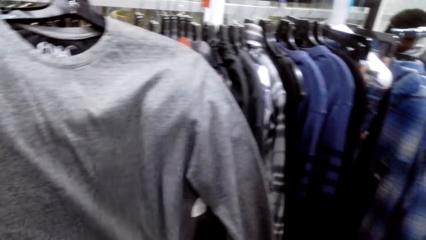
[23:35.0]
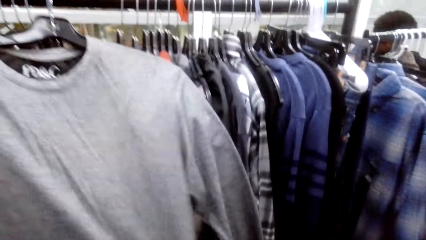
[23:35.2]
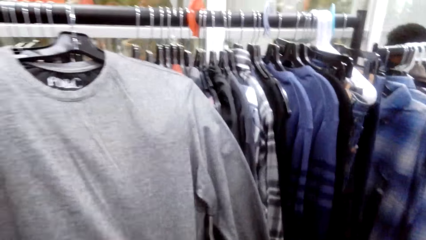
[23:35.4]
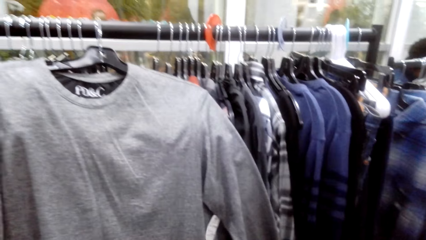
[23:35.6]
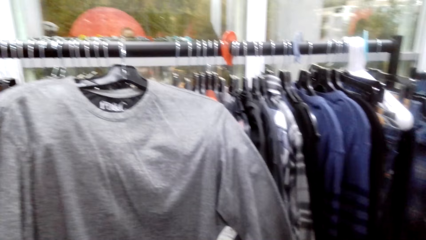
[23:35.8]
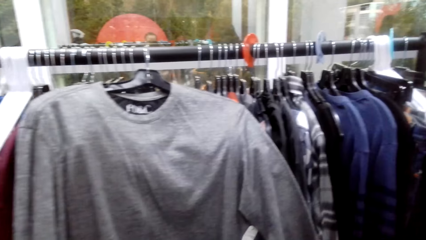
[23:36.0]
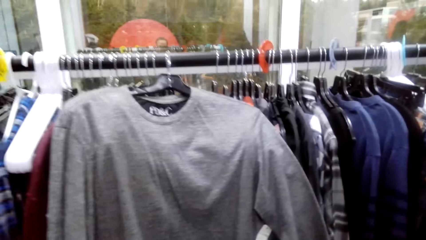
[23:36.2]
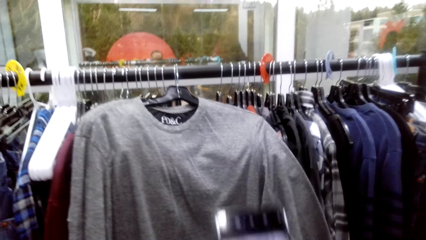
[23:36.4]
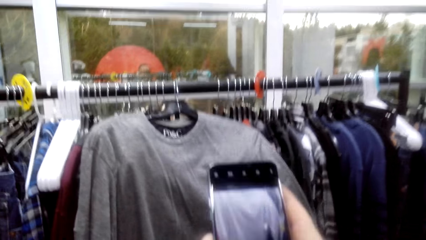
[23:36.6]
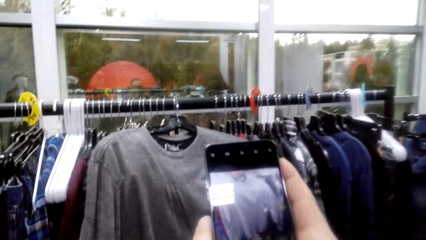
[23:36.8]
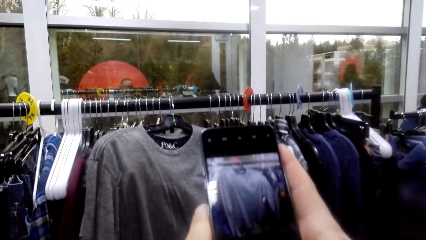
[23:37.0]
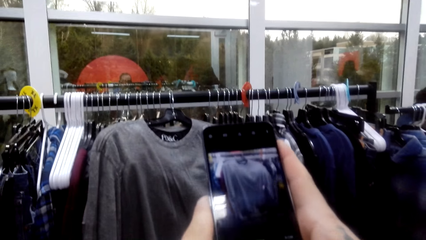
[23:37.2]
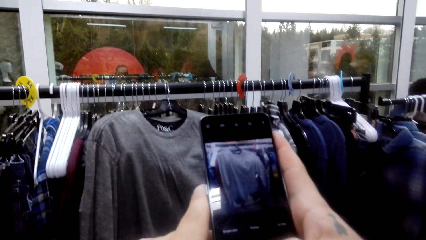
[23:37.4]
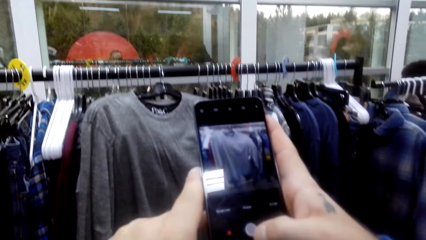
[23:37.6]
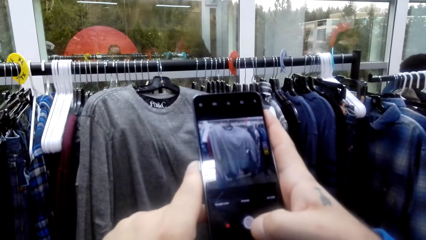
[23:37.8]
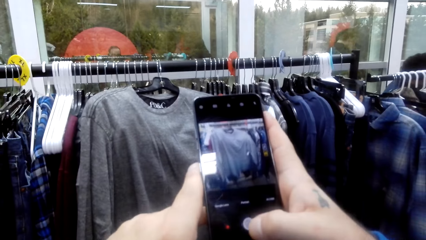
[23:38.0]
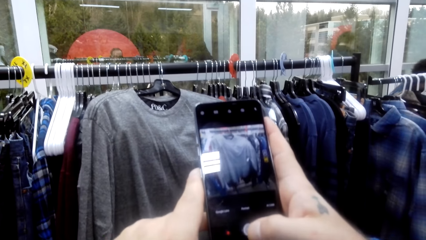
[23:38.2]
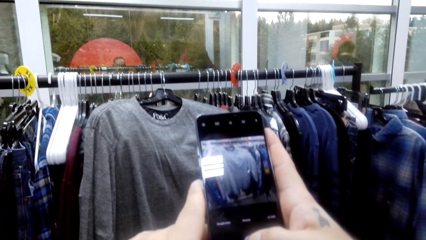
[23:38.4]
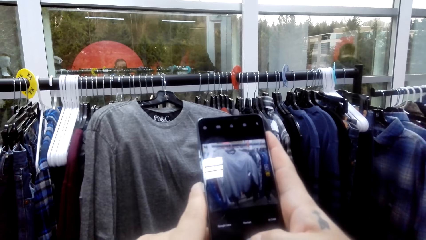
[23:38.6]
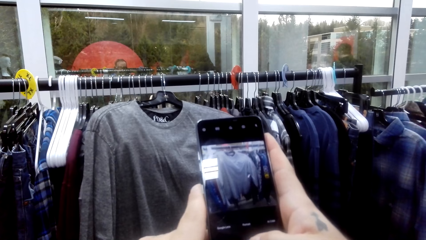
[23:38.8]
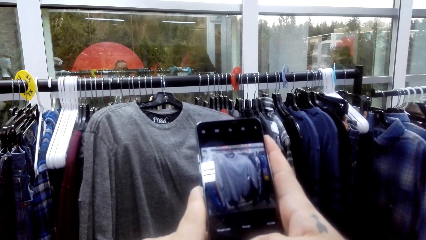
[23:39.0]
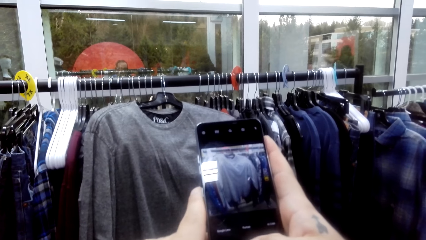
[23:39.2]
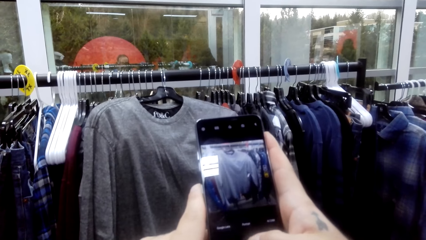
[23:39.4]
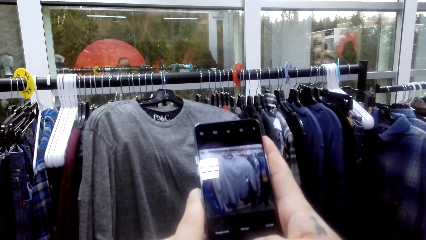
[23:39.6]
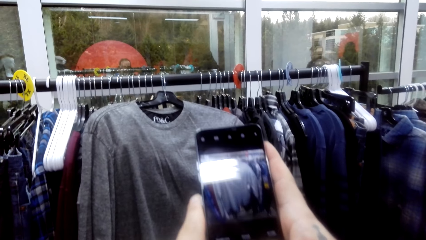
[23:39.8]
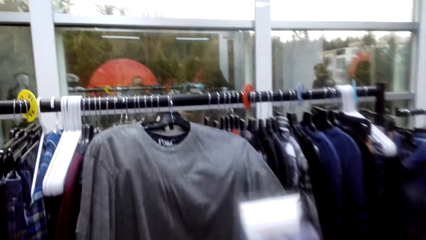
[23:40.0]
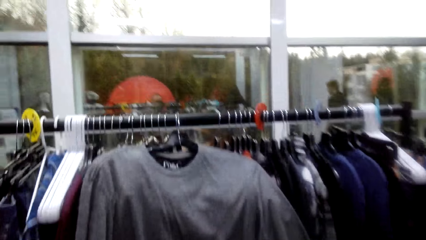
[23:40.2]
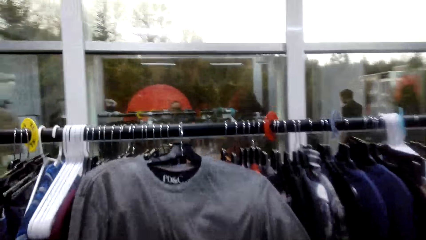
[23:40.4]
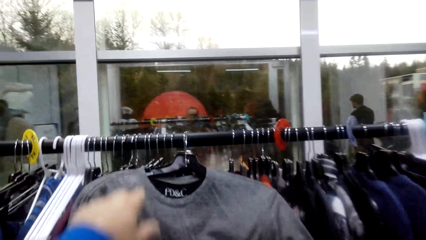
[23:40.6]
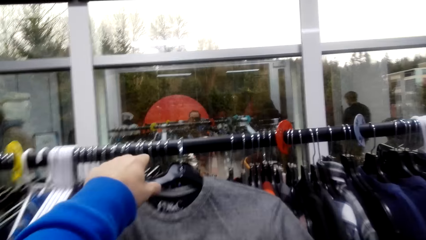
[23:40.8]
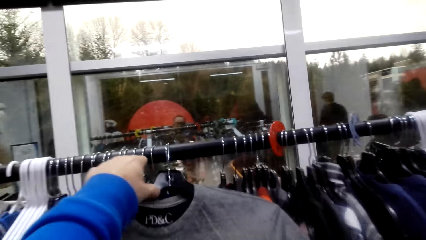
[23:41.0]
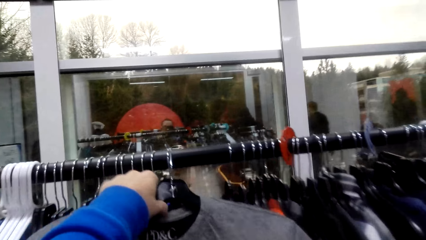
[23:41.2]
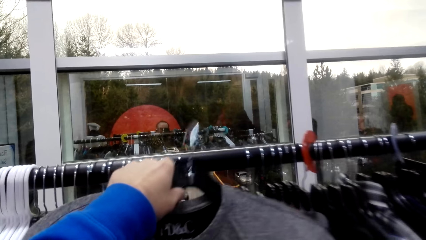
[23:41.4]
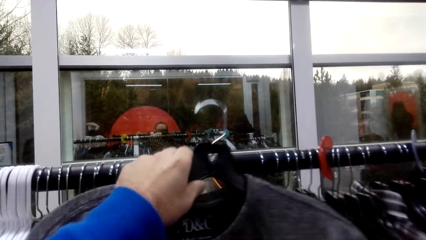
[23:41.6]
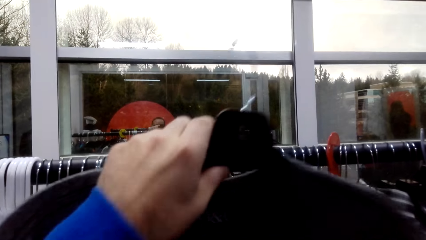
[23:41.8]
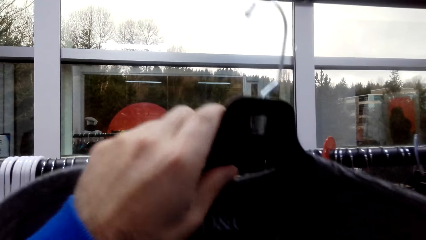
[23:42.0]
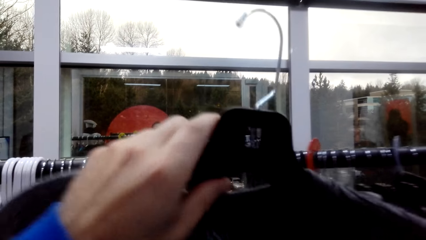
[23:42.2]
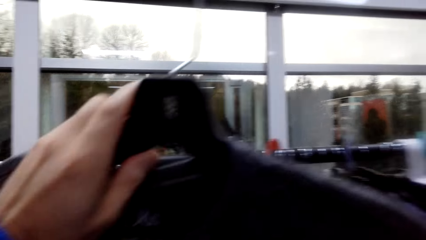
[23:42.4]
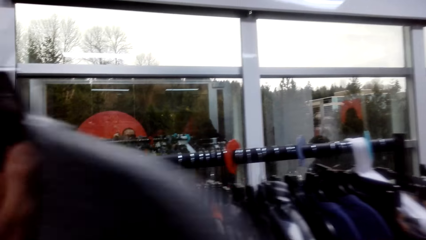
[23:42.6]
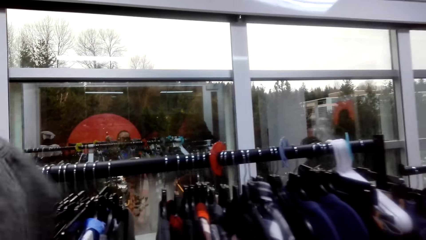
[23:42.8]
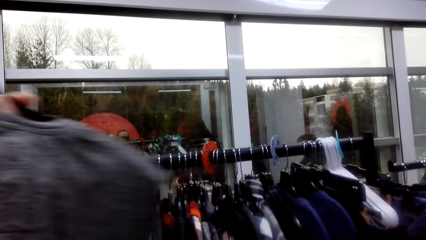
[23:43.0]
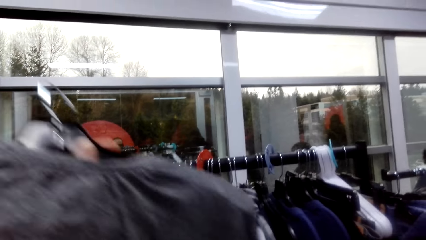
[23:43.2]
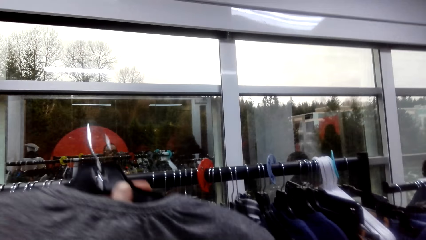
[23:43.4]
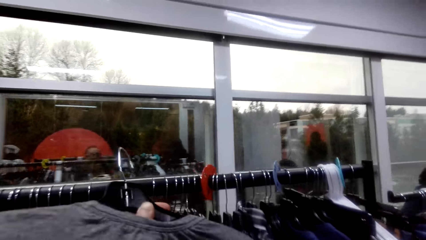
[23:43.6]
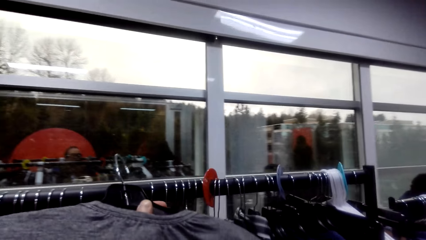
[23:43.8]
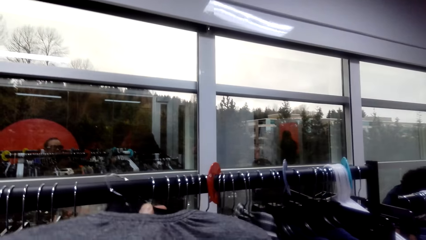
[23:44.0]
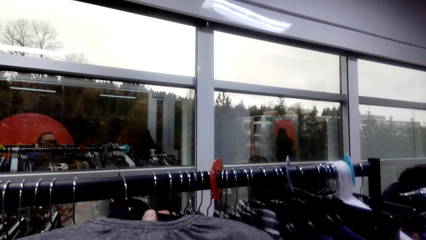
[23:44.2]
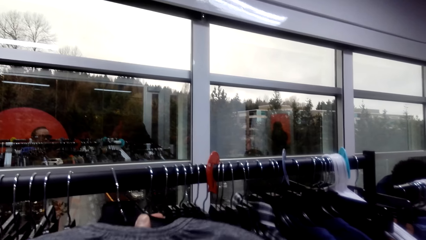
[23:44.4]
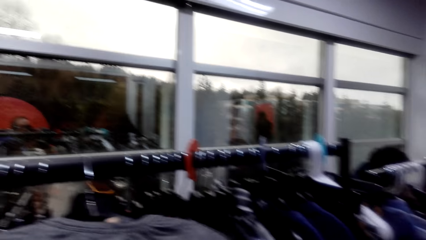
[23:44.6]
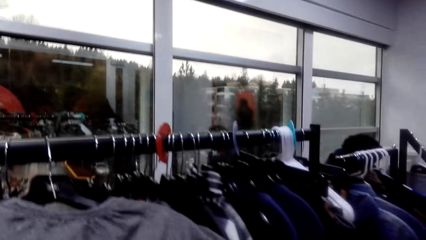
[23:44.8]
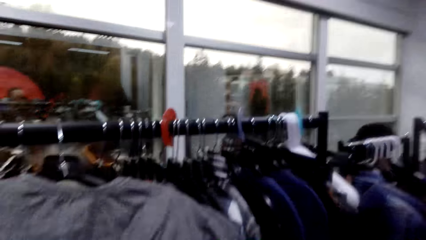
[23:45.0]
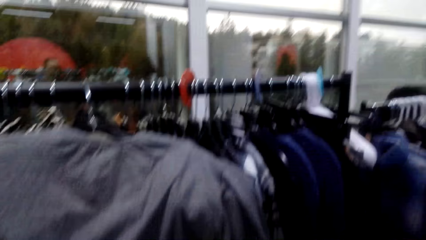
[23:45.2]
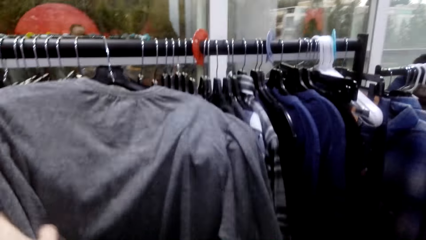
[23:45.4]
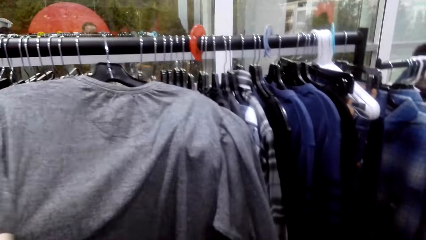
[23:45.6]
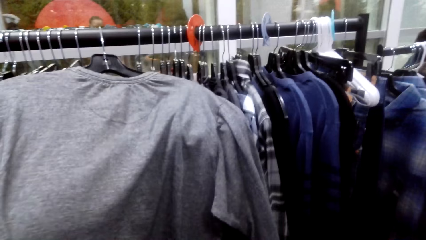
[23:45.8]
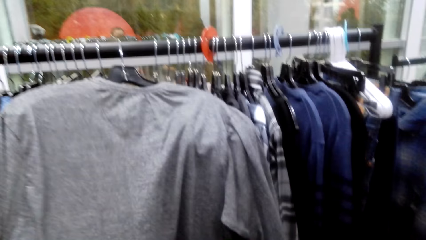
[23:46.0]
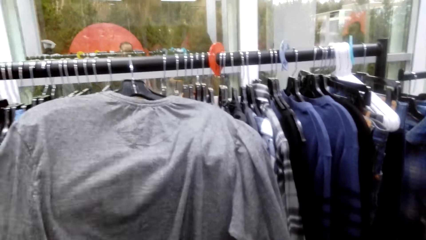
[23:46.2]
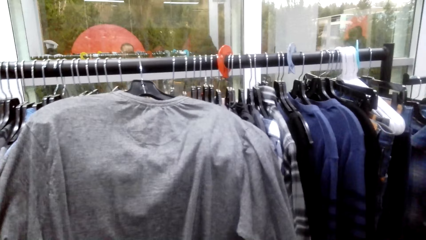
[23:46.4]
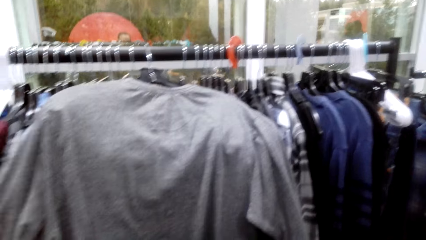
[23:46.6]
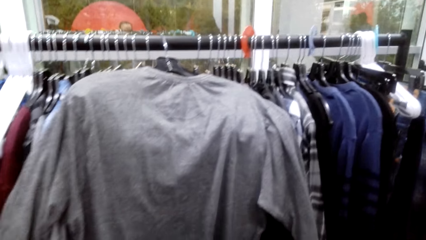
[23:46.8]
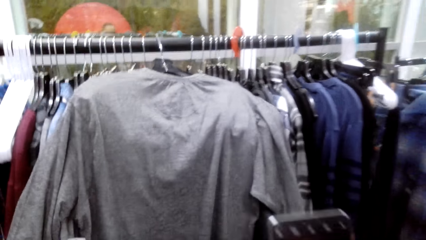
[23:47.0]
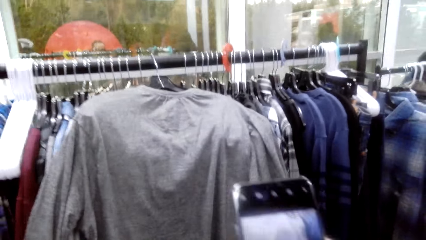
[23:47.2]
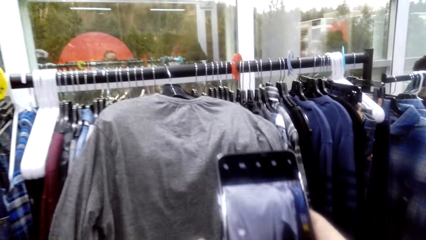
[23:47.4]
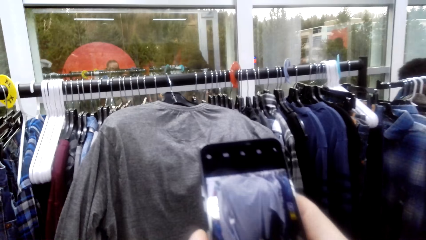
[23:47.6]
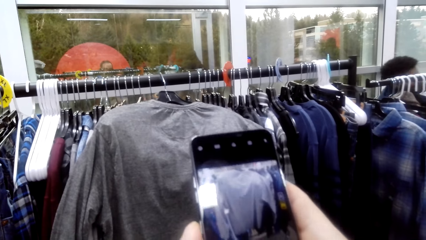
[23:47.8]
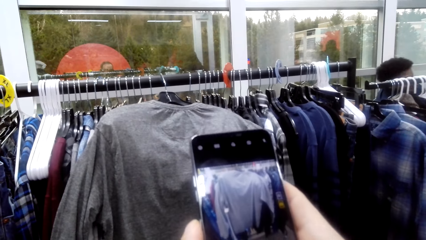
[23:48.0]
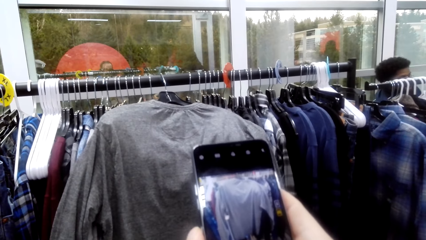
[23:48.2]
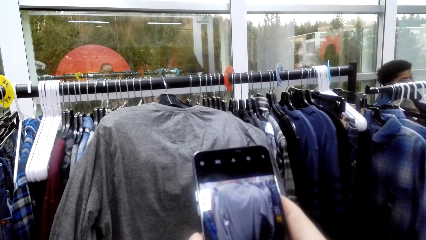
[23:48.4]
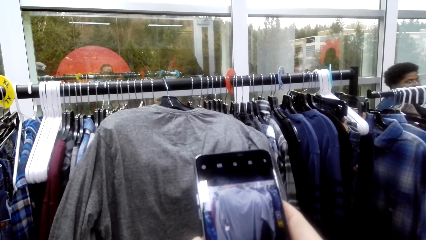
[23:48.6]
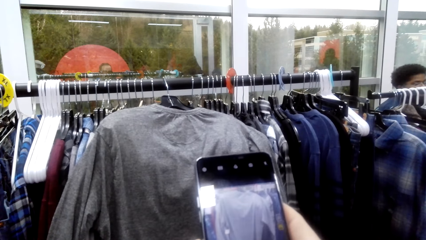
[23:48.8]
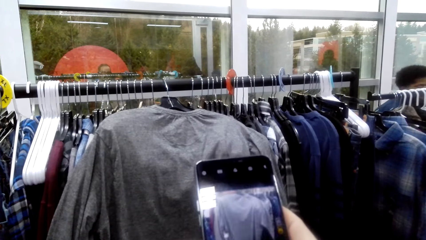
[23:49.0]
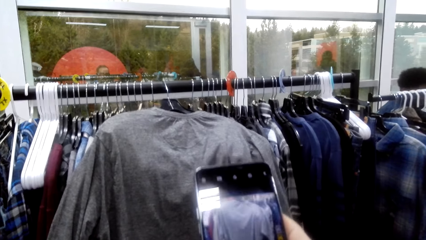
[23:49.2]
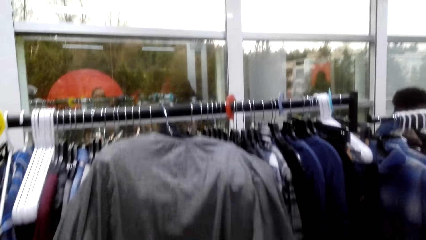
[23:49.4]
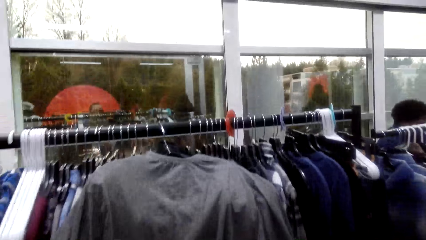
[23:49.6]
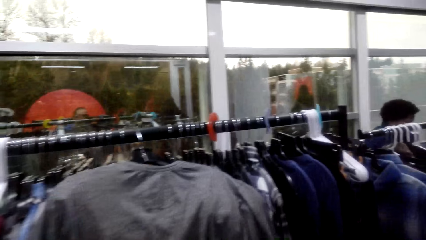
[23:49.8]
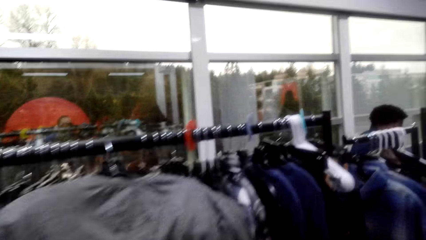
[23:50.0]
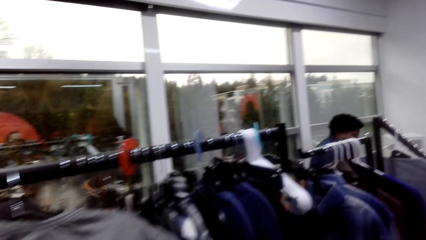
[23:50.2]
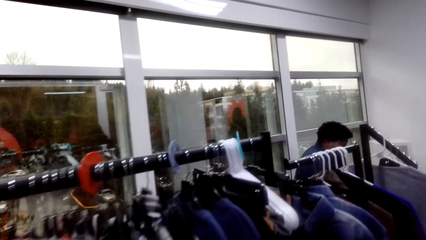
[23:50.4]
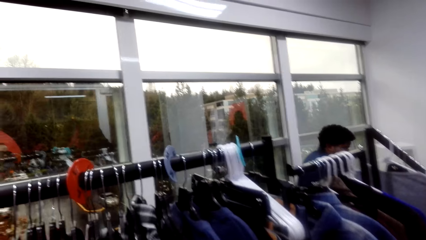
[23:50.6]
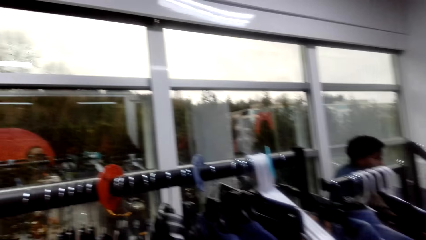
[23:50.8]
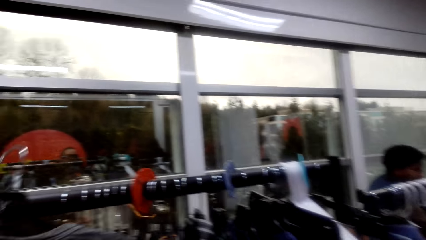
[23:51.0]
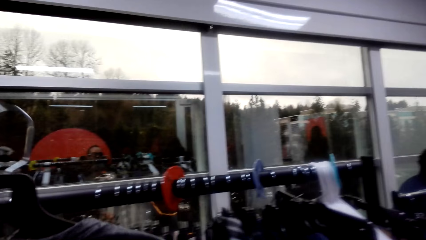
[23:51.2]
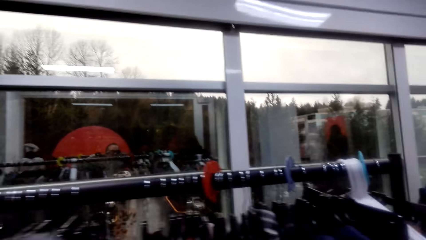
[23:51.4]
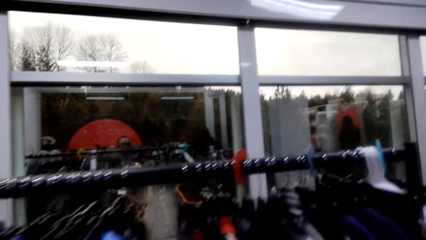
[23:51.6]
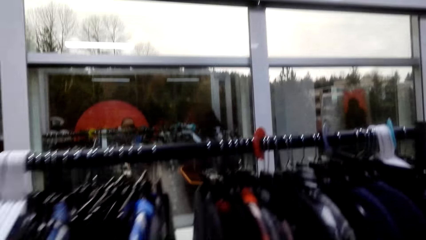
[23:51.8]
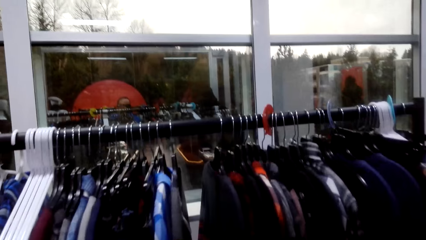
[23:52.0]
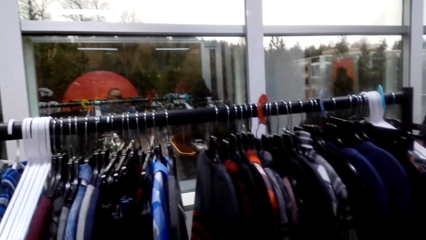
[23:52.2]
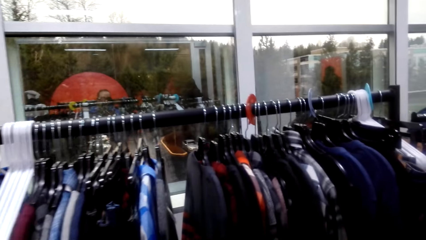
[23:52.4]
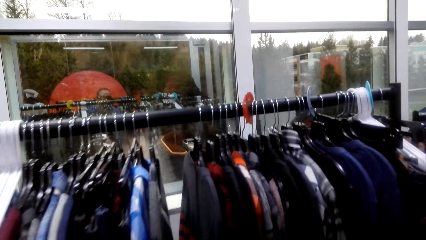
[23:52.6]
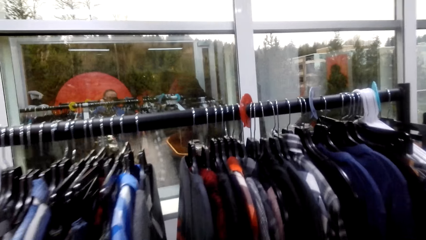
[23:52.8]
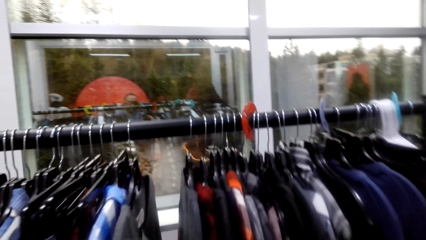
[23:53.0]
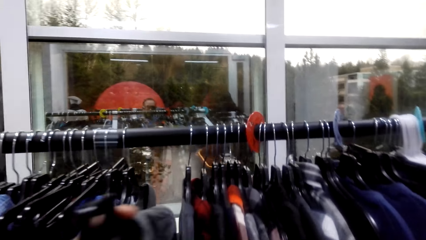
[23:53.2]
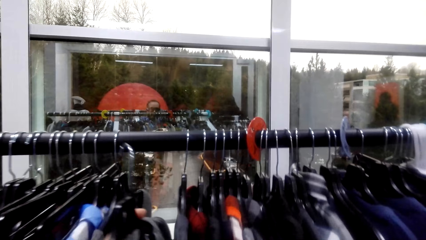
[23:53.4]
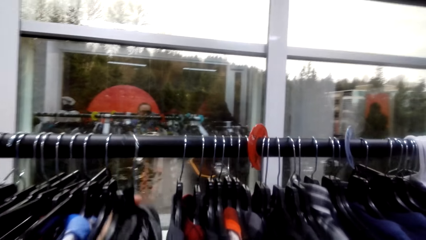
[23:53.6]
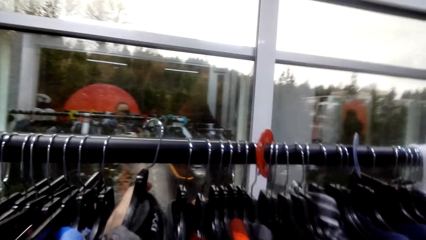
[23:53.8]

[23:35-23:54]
The camera wearer takes a picture. They put the cloth on the cloth rod. They take a picture. They look around.
